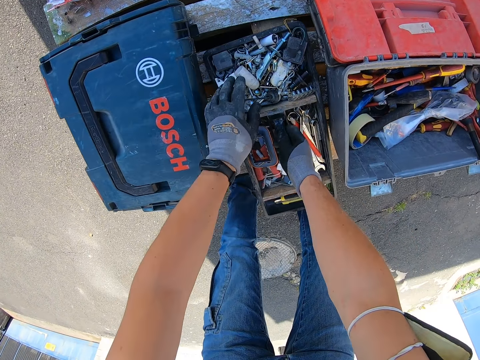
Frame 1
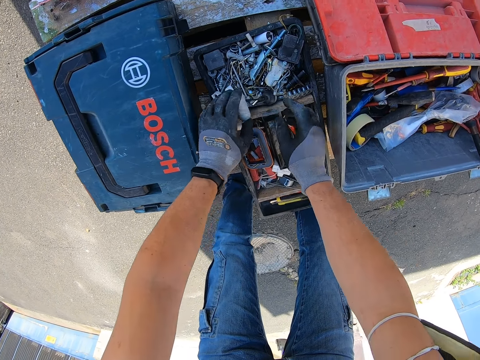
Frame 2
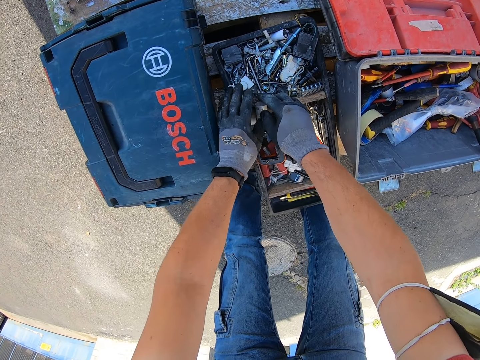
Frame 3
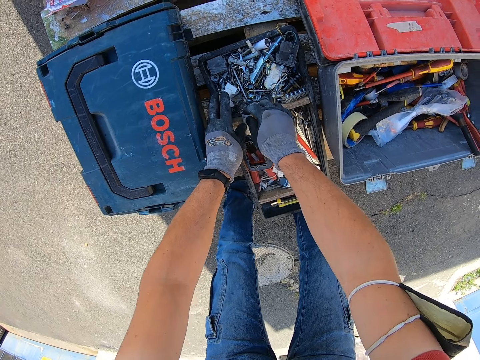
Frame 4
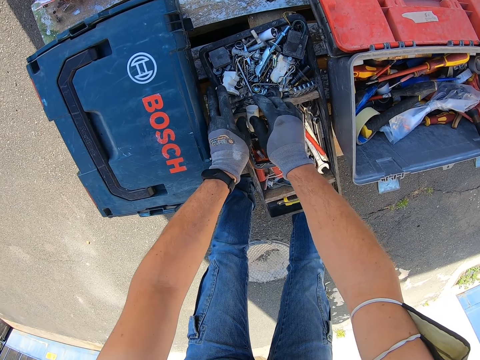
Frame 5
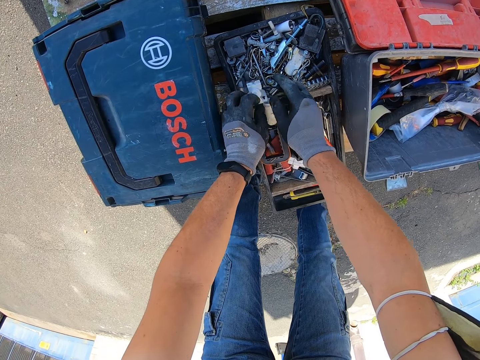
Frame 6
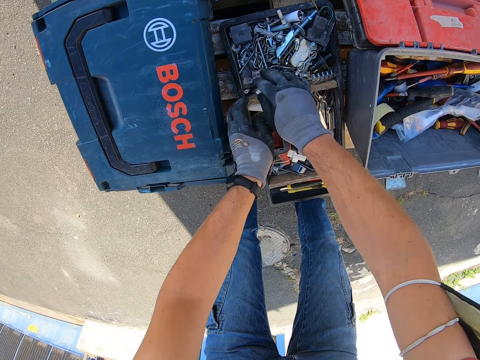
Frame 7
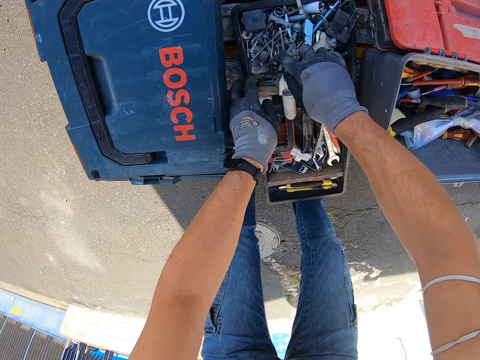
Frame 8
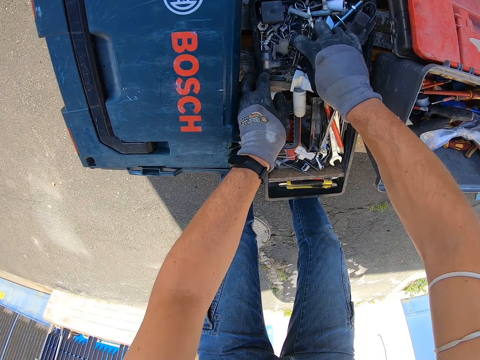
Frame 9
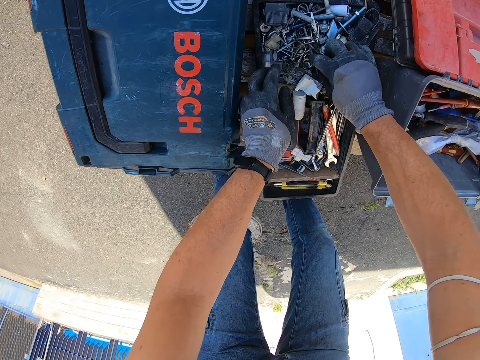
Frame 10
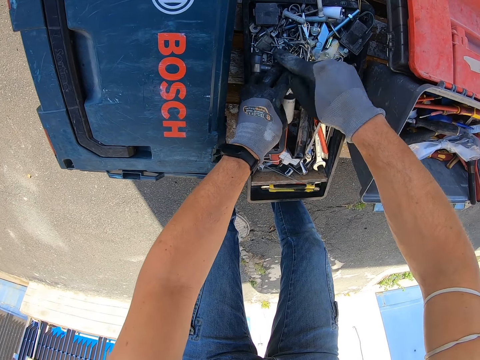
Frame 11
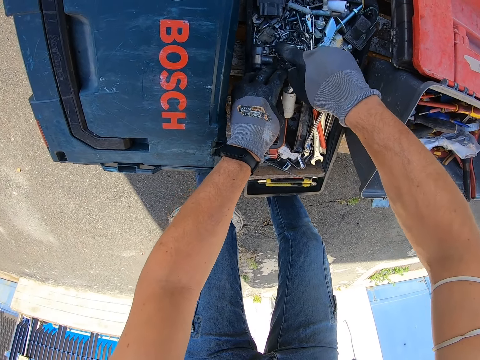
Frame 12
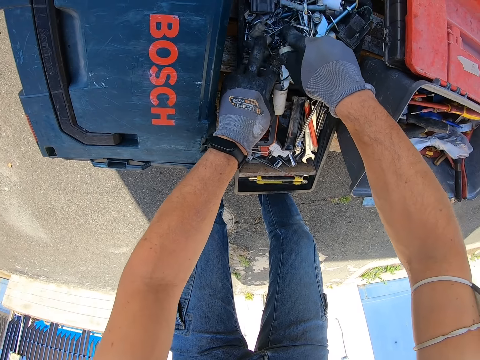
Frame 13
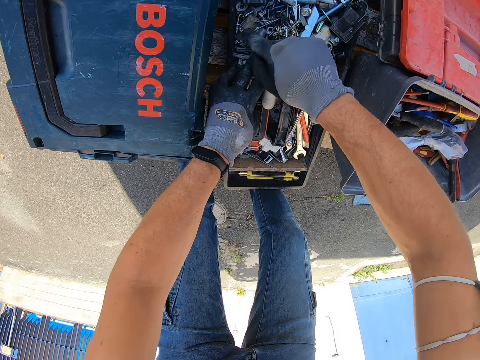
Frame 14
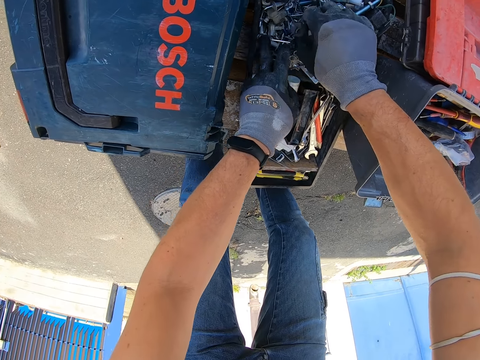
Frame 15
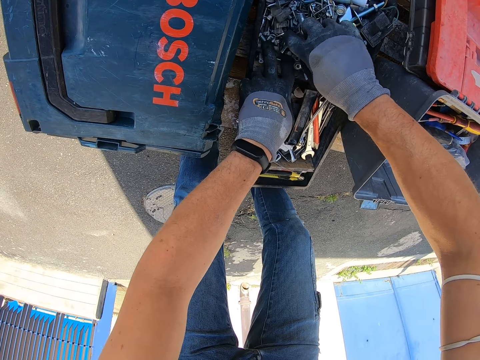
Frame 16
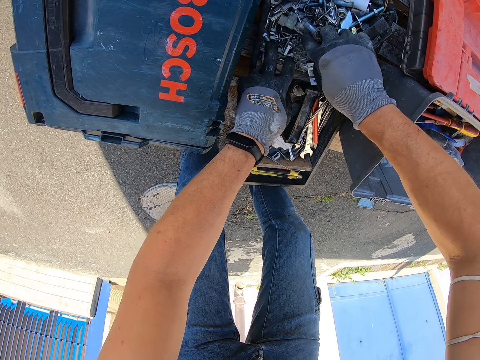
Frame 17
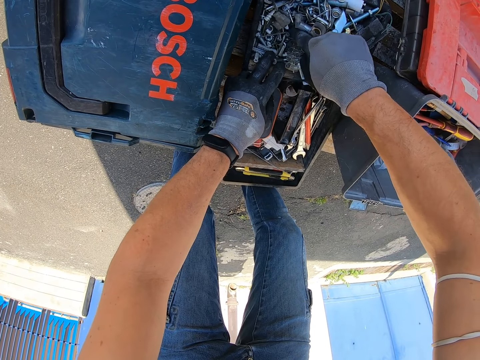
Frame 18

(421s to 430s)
The camera wearer picks a bolt from the tool box. They hover over the tool box.

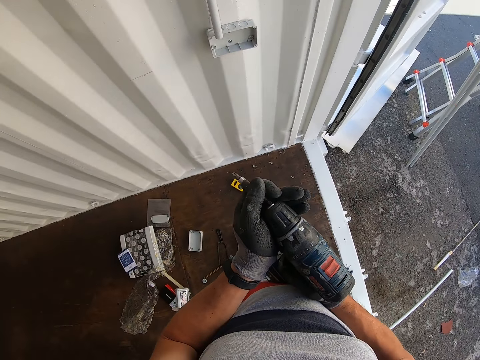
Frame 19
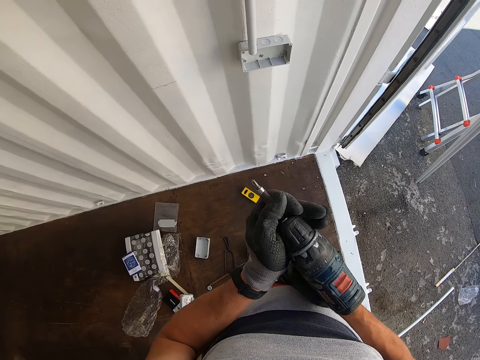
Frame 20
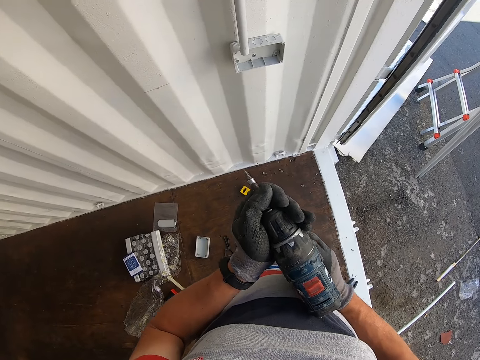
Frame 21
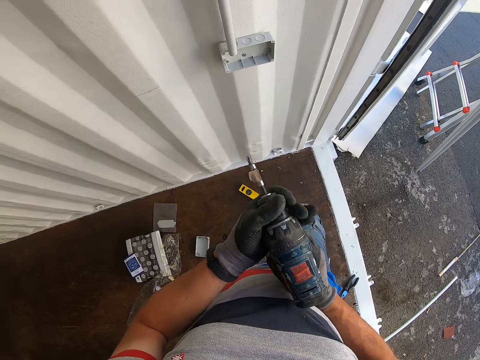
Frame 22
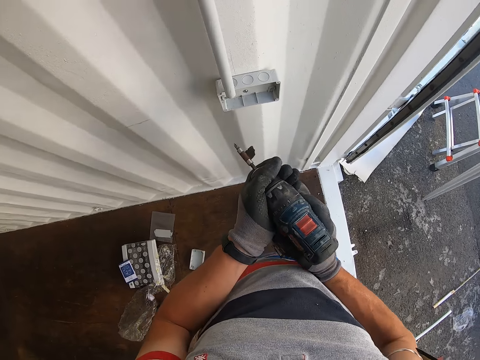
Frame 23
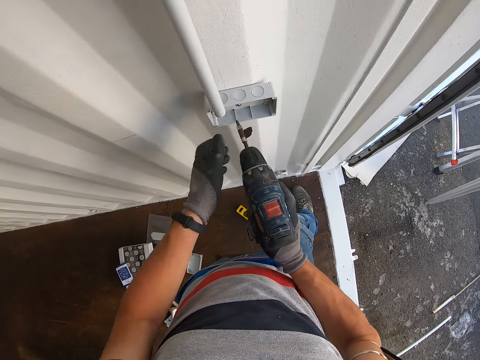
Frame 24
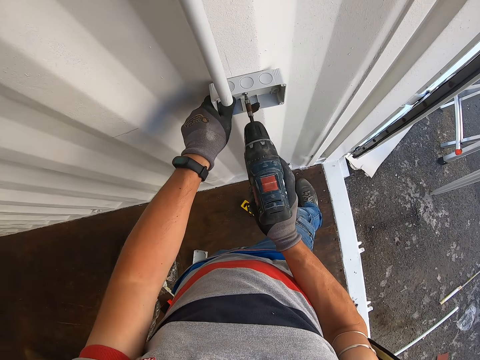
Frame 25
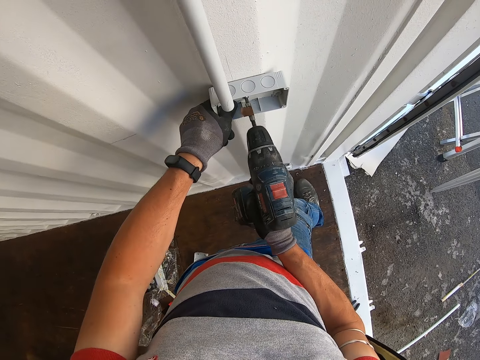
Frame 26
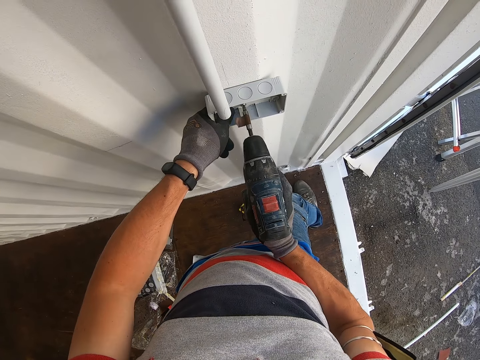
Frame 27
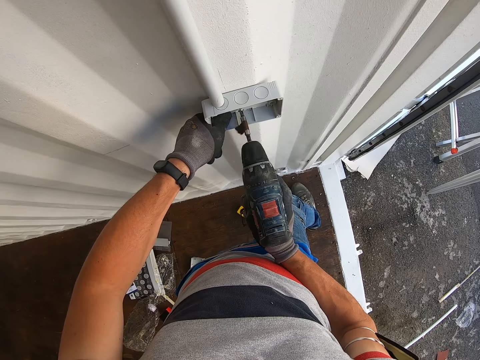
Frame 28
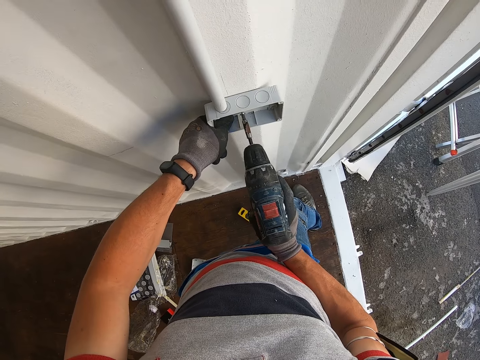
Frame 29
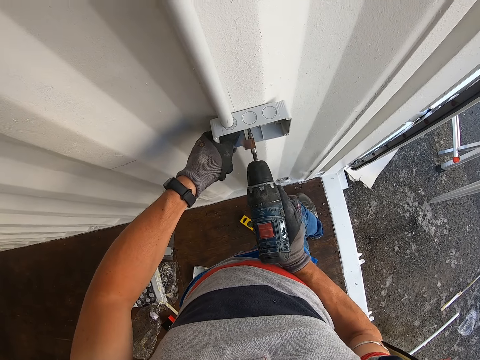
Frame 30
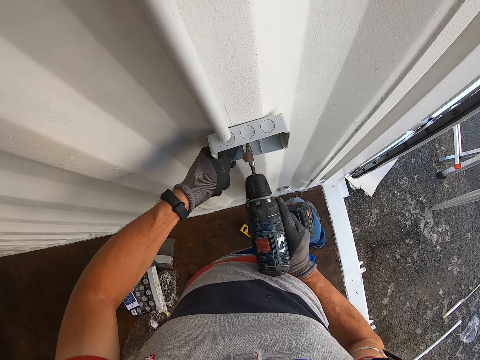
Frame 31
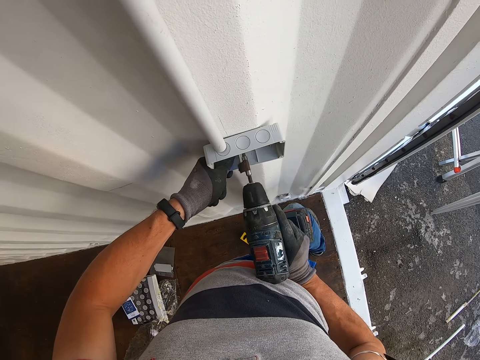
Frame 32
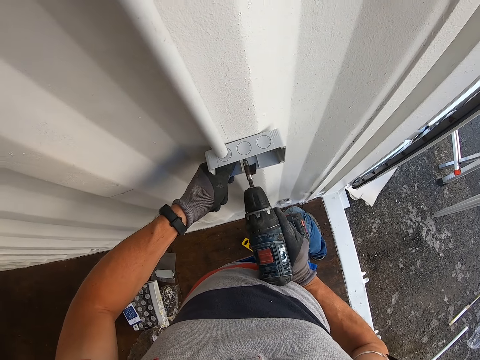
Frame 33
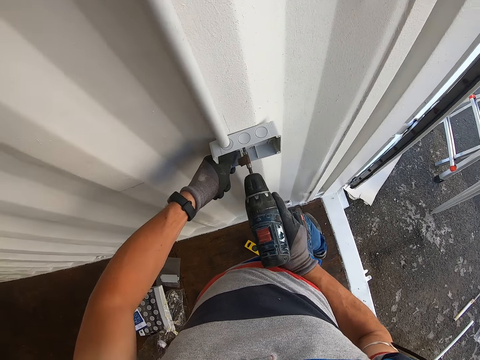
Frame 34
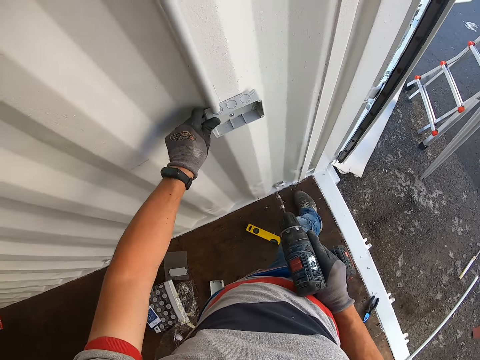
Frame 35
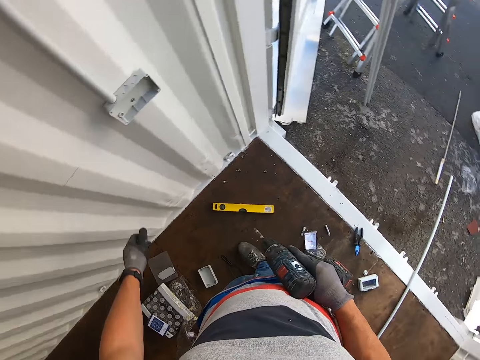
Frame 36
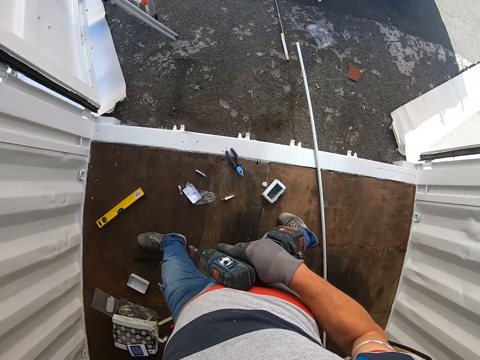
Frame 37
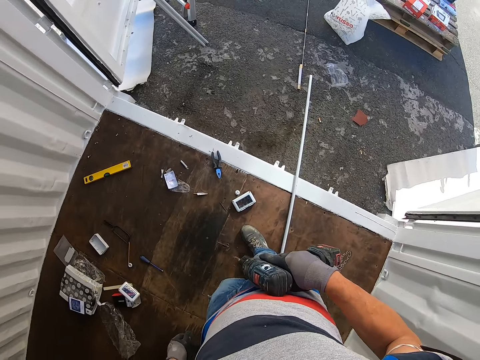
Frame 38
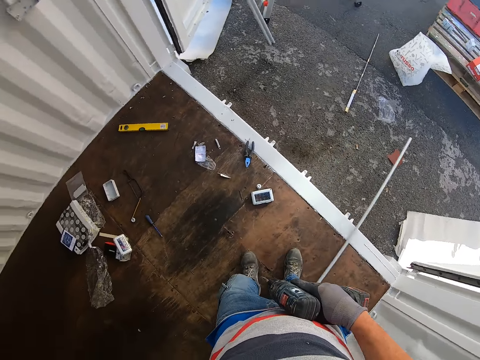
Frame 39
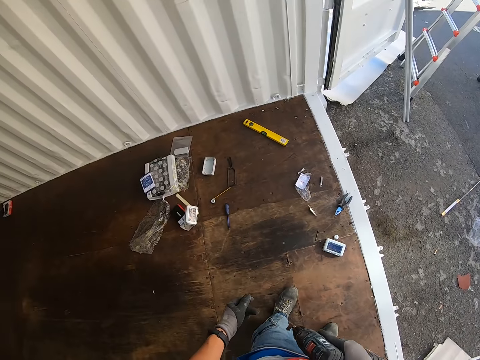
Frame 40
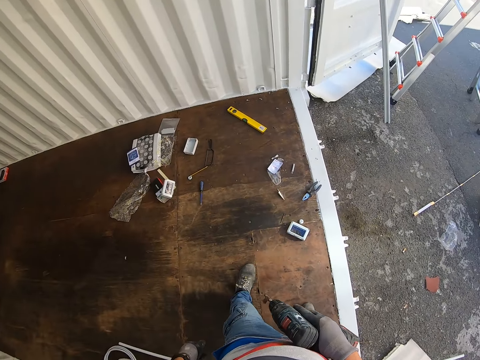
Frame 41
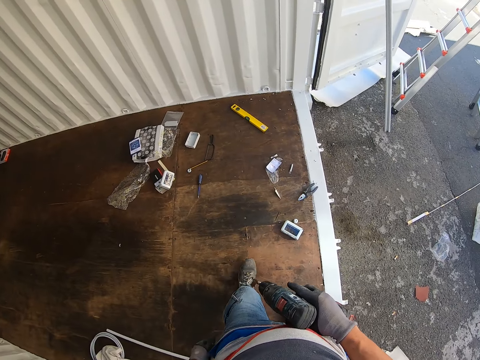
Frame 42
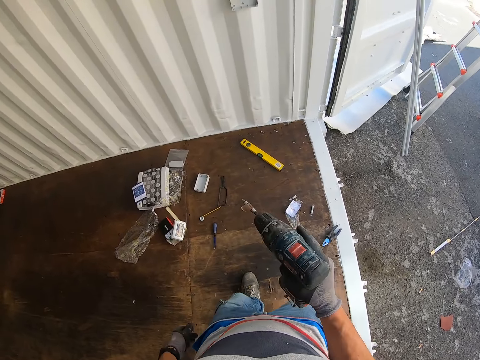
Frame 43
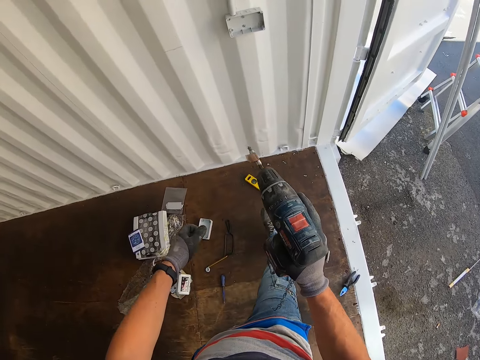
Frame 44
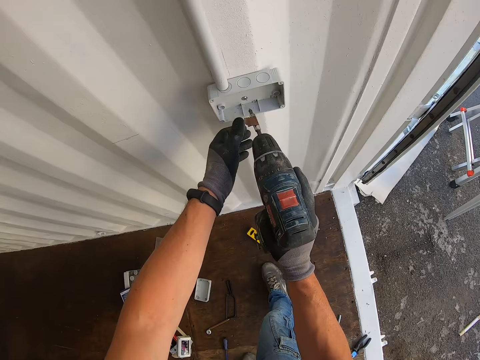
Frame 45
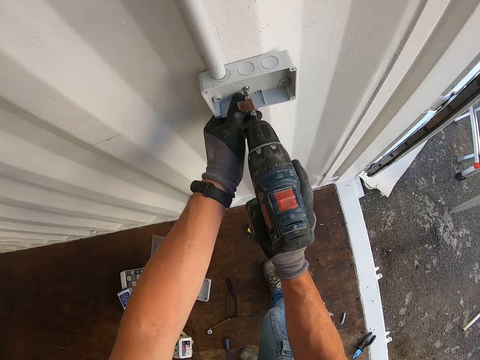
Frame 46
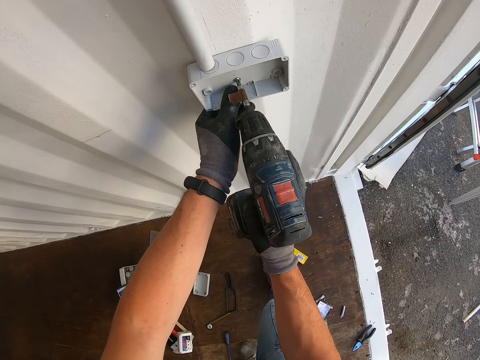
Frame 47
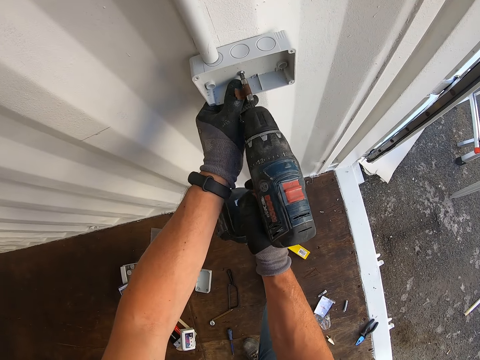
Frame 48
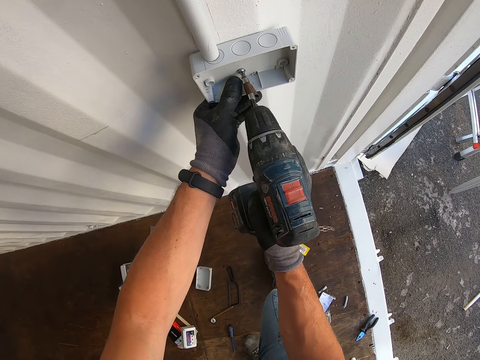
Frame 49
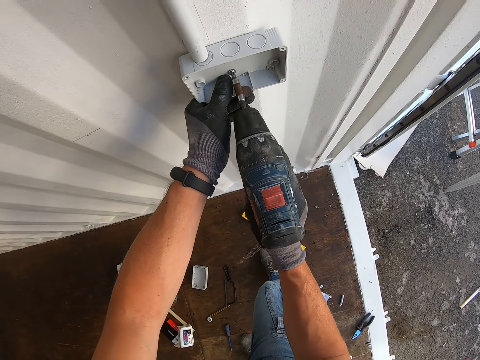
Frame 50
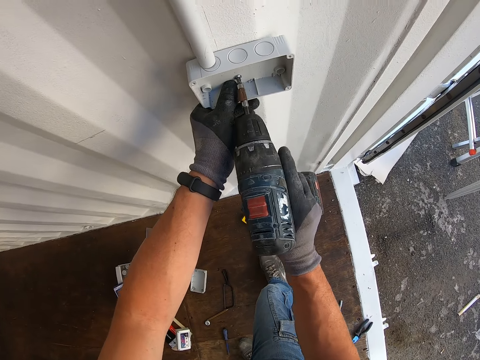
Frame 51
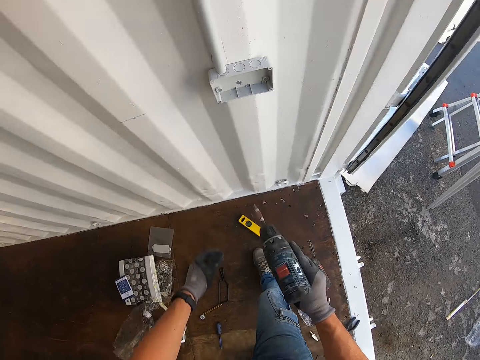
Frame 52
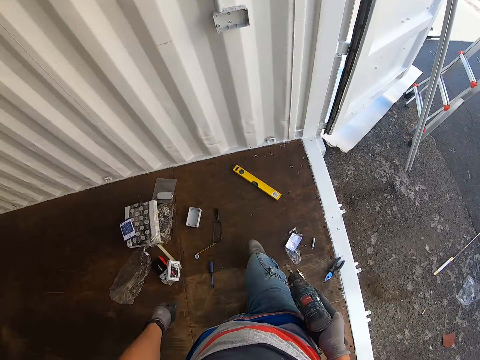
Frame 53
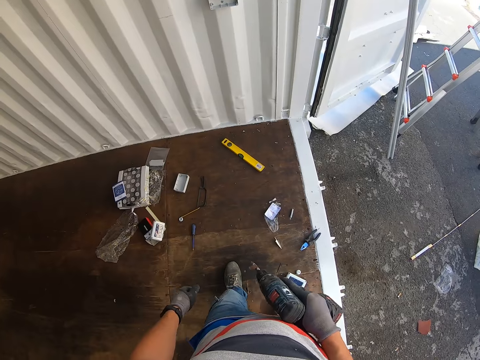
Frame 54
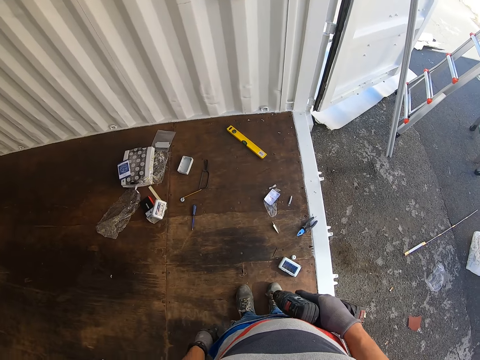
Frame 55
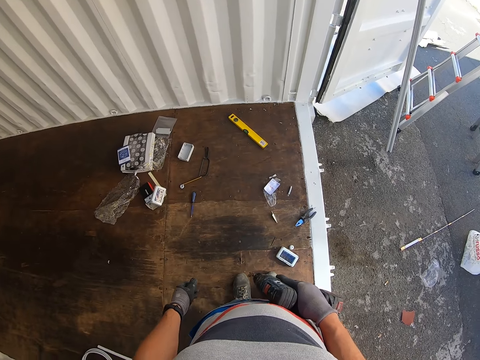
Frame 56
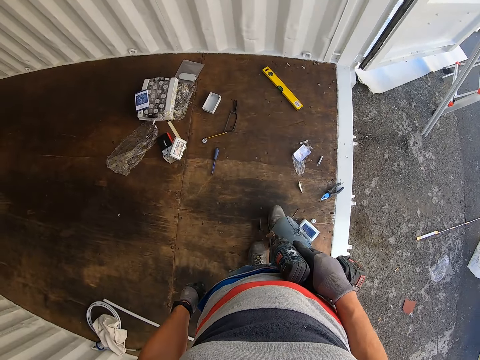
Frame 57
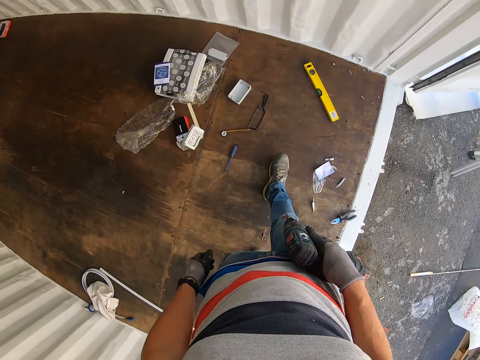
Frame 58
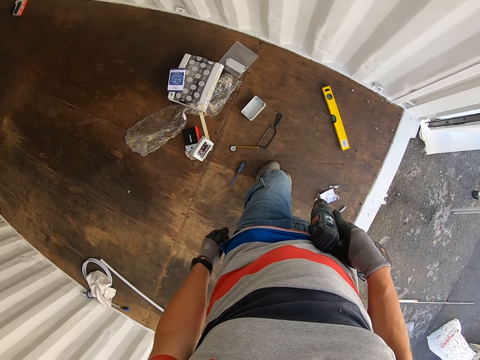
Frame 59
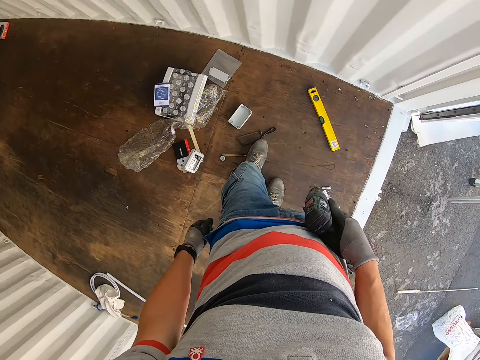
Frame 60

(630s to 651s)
The camera wearer connects the drill edge. They make a hole with the drill machine. They tighten the nuts of the socket box. They move back. They tighten the nuts with the nail gun. They move back.
